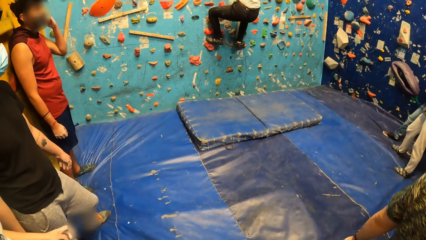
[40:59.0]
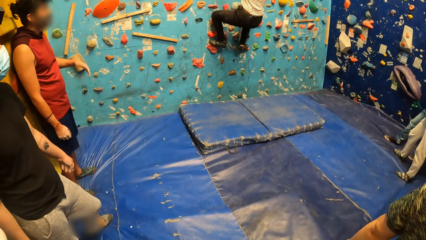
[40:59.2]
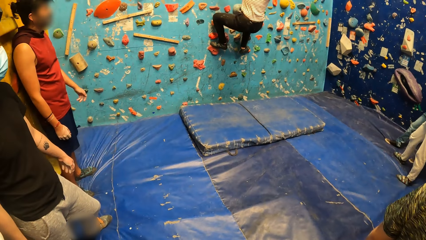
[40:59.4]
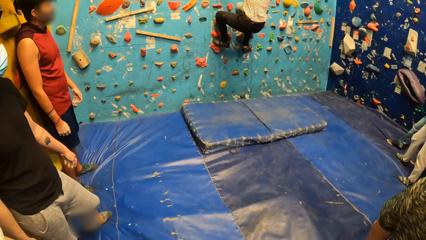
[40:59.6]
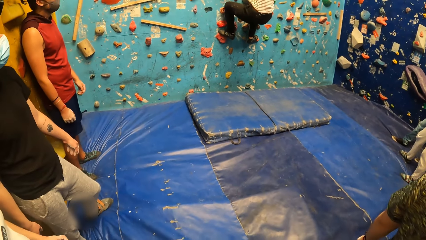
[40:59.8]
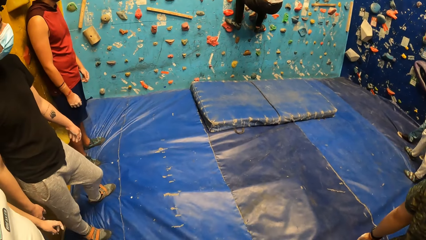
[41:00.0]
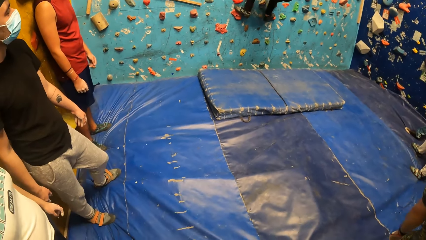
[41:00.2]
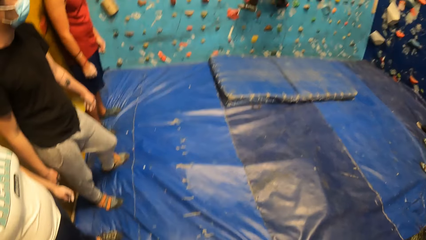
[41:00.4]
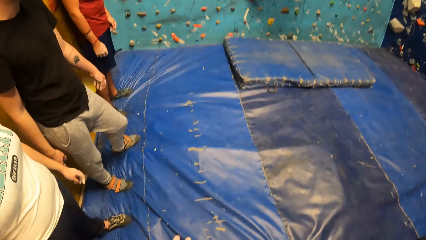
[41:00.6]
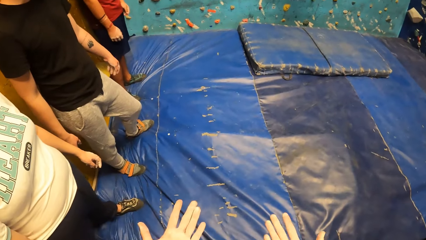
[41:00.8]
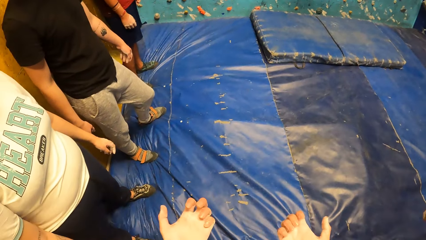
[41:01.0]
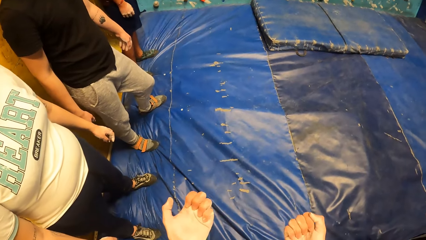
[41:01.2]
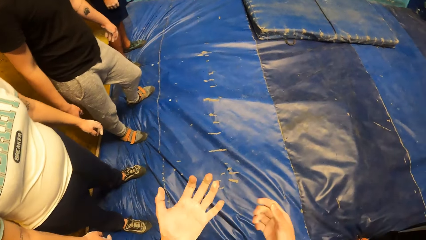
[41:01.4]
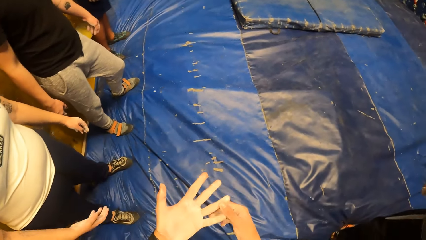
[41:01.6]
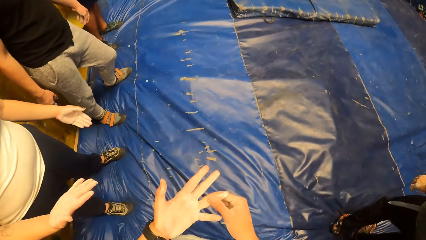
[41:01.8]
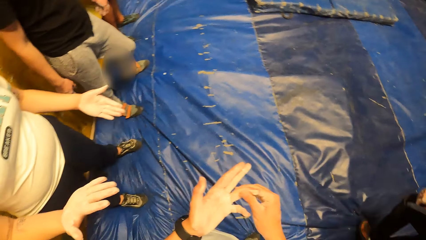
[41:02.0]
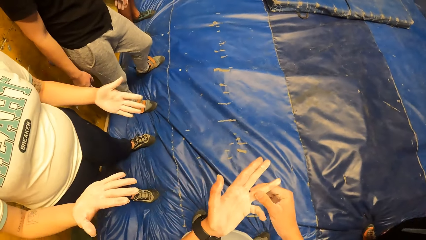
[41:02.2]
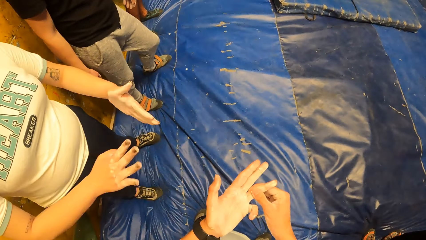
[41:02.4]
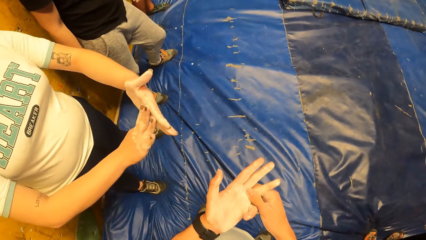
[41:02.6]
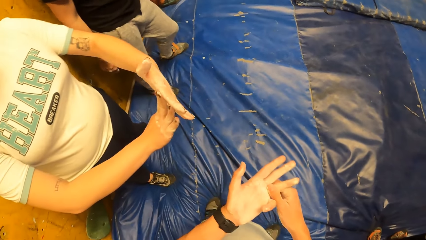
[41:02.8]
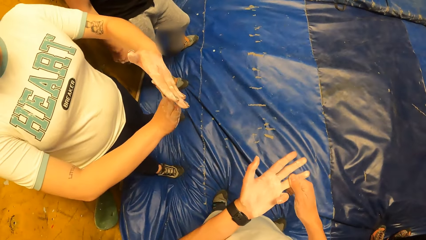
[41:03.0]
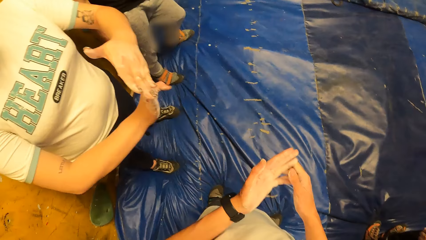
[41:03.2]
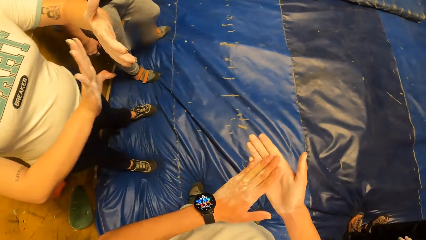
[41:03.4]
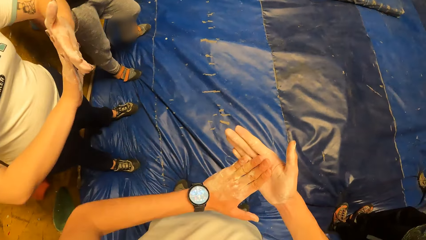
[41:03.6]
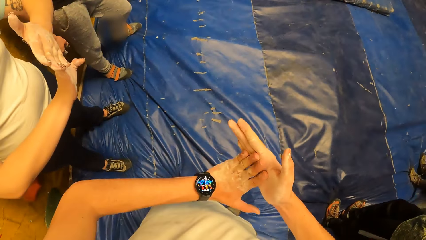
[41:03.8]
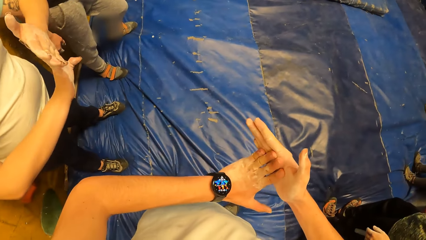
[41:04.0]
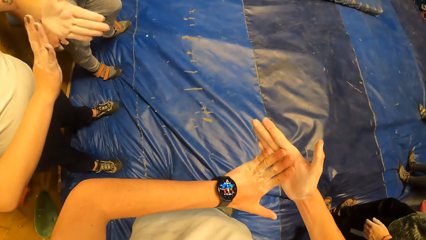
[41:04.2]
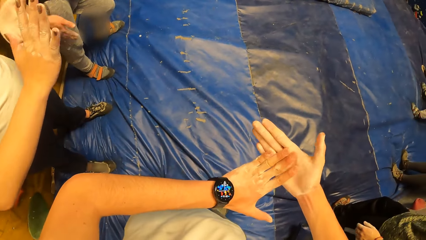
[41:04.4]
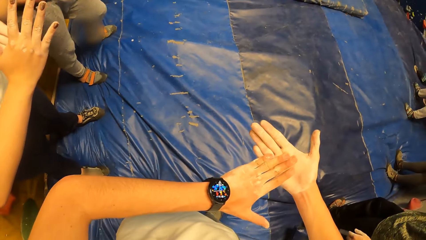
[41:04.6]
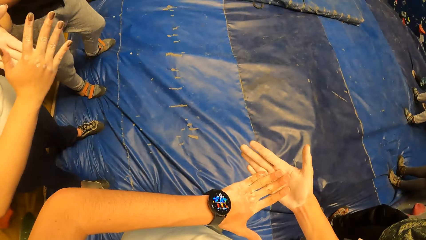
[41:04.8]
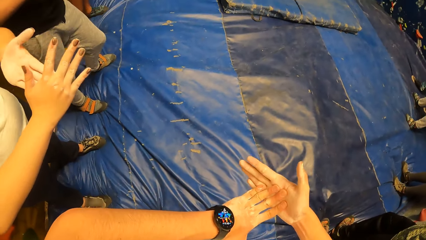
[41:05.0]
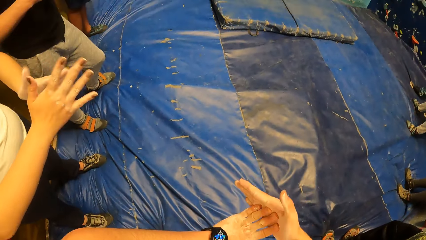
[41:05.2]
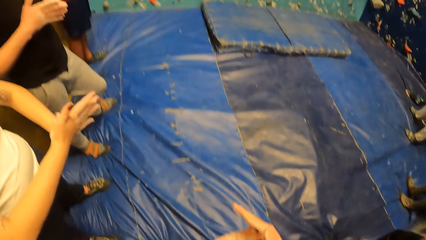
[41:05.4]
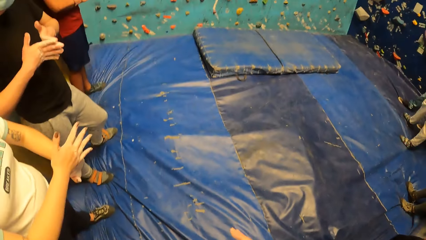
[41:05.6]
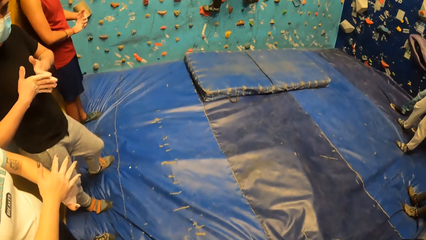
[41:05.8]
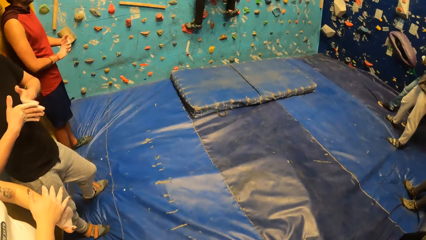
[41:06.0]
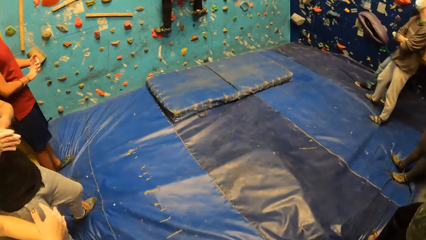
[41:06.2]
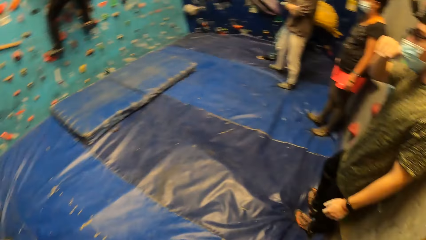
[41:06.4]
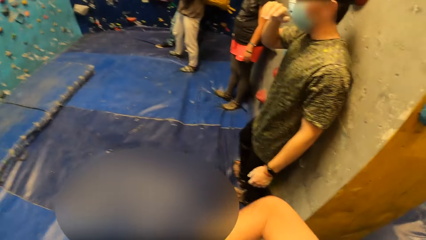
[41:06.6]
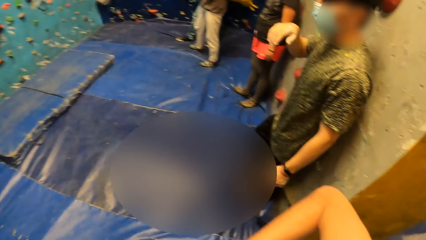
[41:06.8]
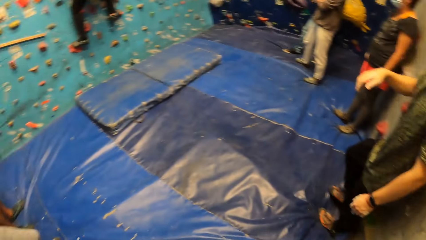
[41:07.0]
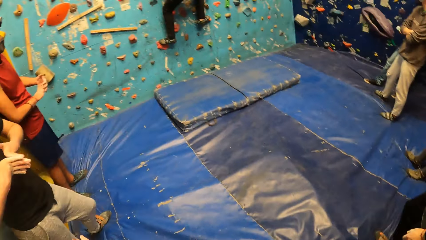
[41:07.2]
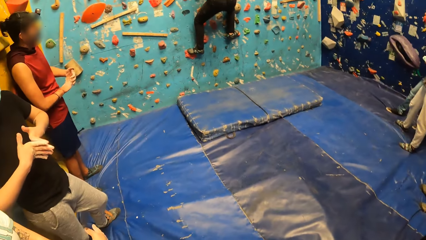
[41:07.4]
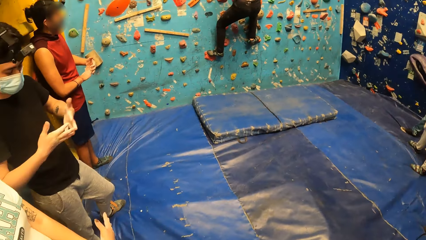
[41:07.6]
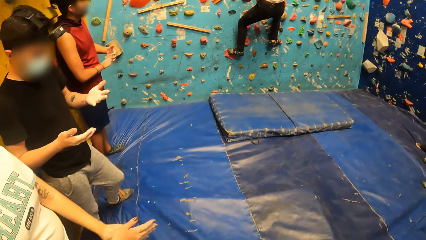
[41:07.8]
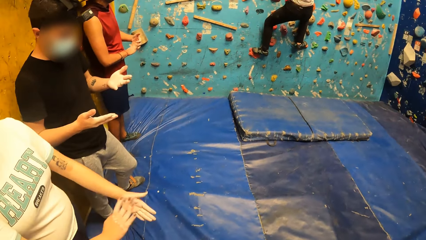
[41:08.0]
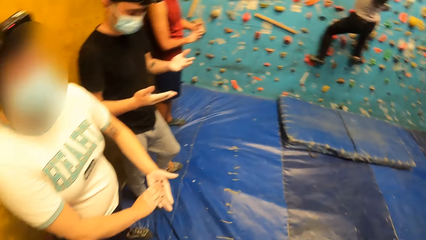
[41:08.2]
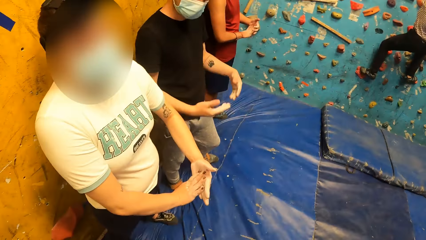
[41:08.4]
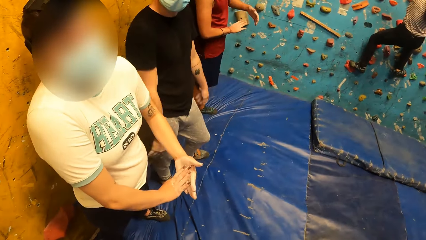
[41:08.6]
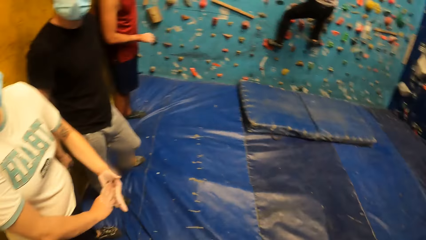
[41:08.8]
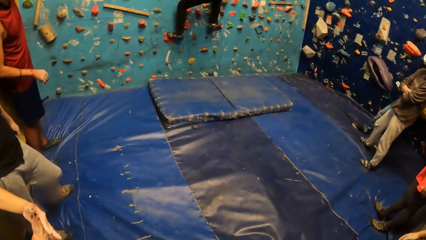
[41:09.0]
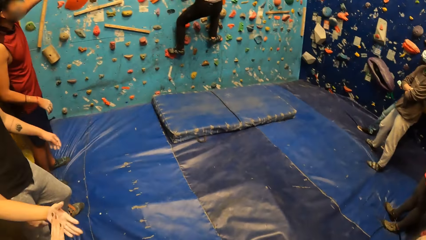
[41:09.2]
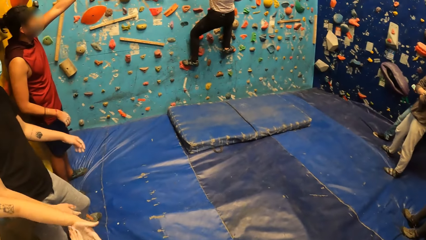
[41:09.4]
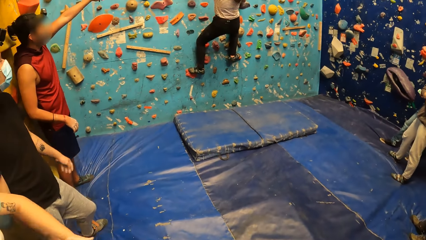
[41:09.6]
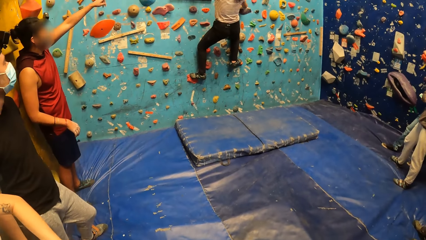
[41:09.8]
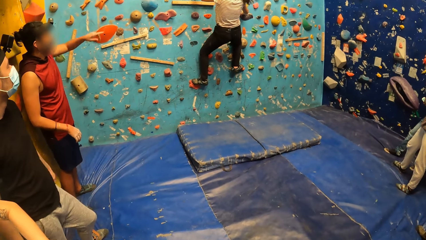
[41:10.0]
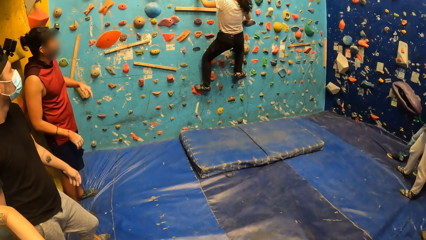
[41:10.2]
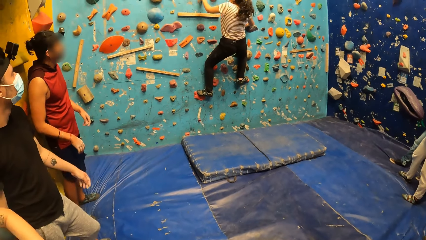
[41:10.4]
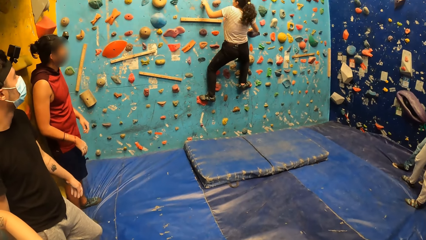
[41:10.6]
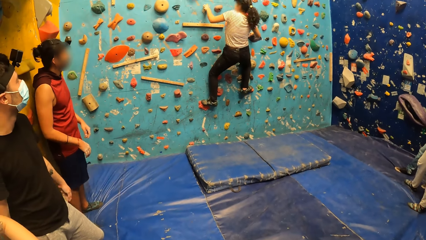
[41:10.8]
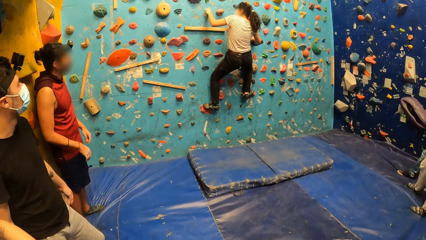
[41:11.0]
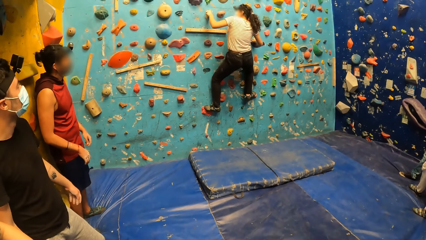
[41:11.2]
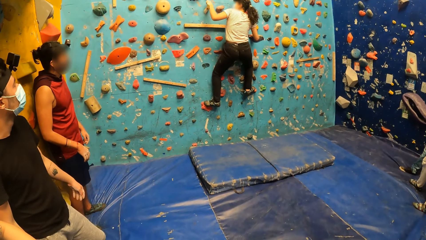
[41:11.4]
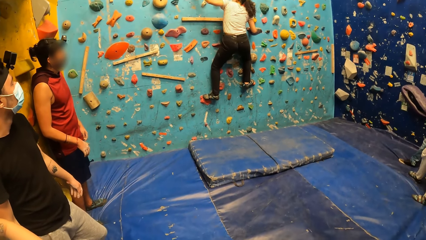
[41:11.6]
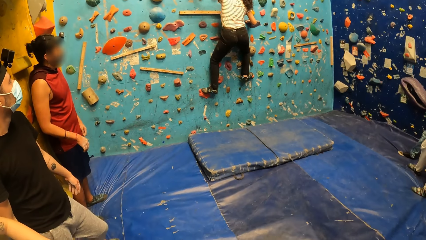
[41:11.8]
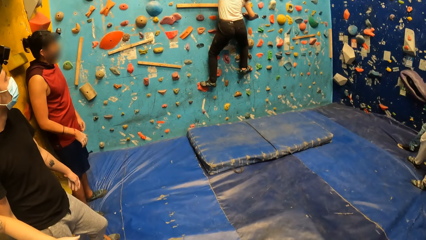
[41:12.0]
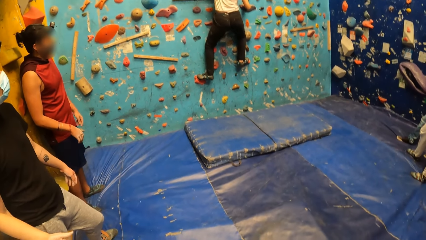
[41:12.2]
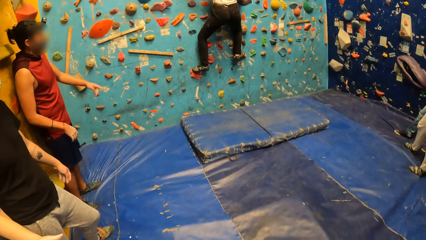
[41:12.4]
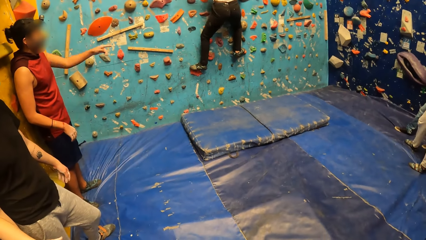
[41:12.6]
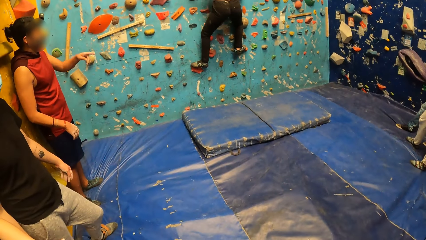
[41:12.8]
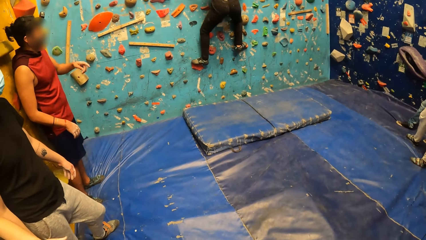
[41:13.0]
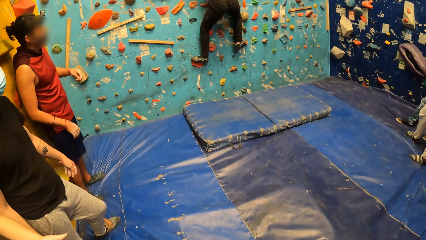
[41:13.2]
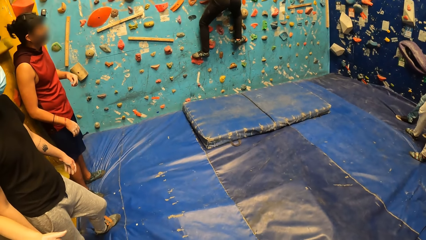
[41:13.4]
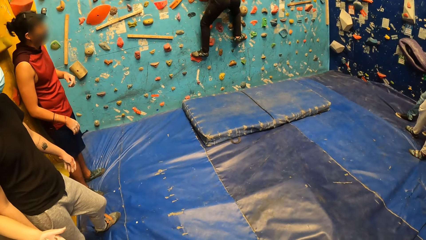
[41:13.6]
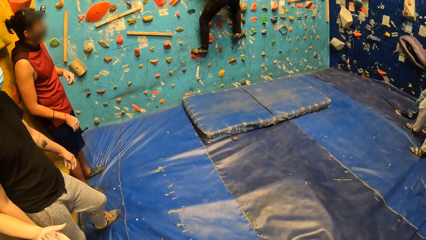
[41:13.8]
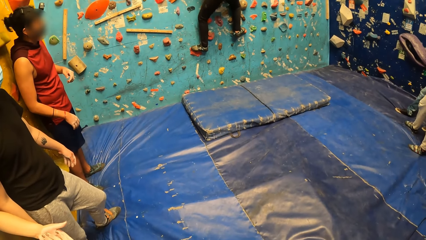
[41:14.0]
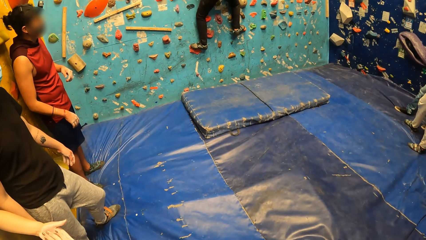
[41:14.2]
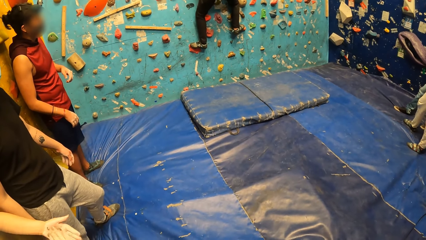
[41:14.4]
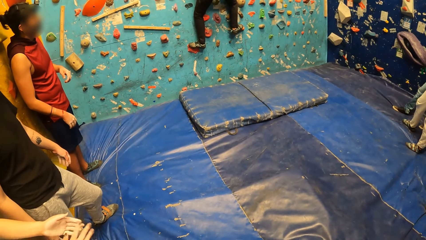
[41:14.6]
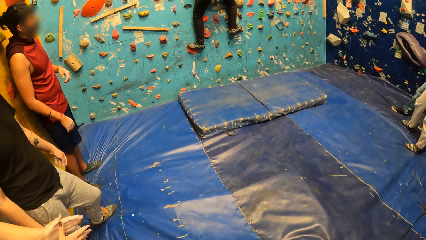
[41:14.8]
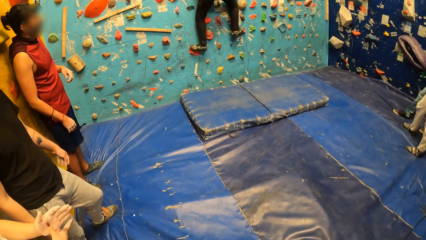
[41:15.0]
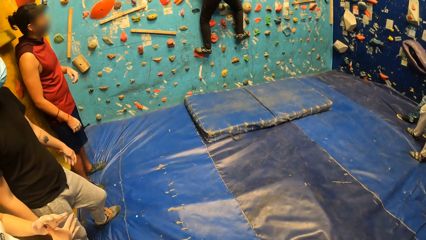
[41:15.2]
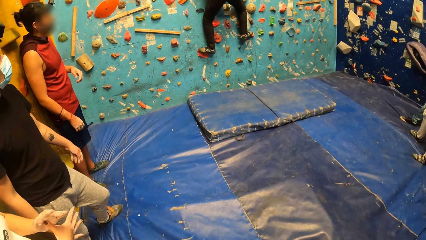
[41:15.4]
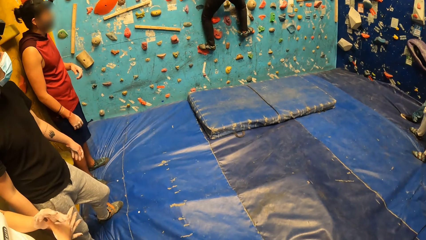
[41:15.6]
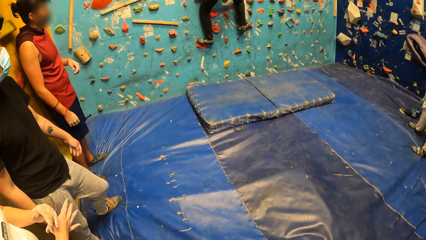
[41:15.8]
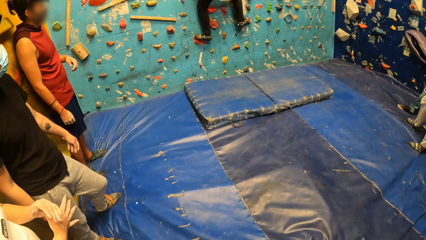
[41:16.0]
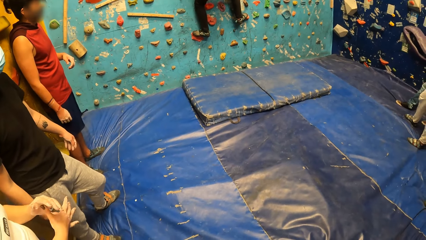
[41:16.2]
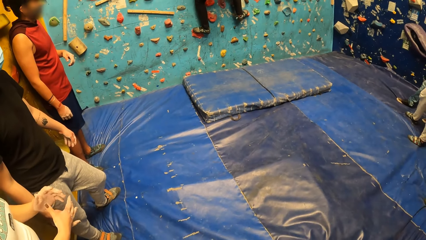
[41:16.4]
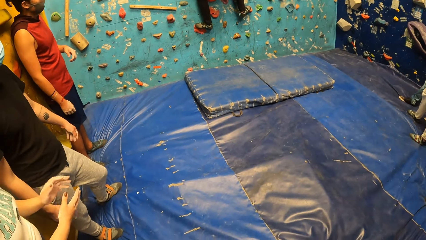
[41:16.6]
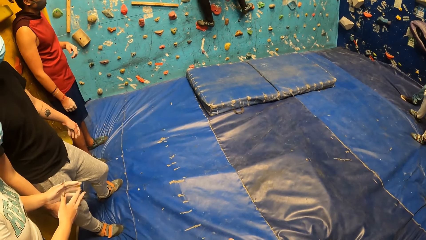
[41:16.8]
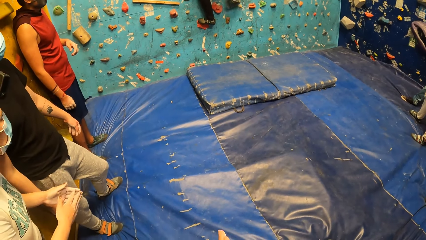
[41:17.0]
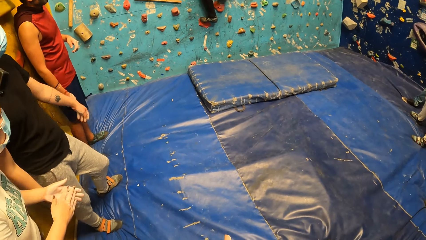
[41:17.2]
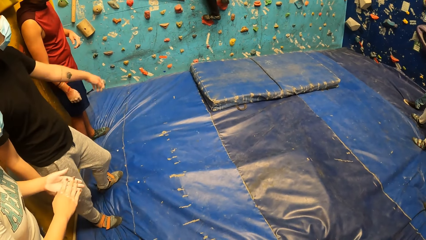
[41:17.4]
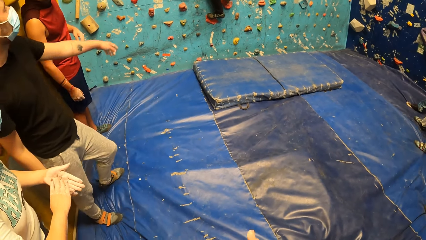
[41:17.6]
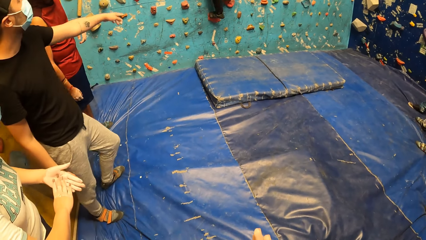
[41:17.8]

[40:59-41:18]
The camera wearer interacts with the woman. They look at her hands. They look around the climbing wall game.
